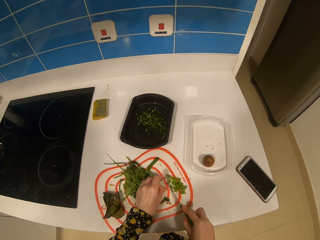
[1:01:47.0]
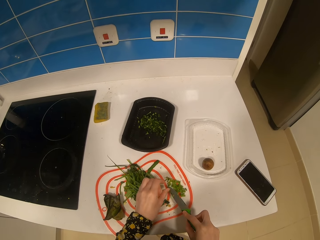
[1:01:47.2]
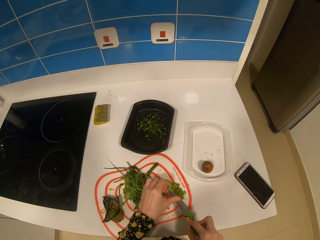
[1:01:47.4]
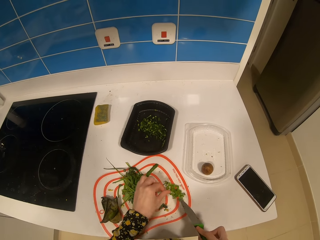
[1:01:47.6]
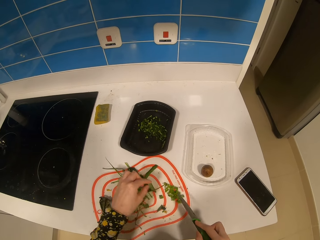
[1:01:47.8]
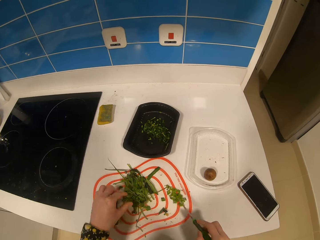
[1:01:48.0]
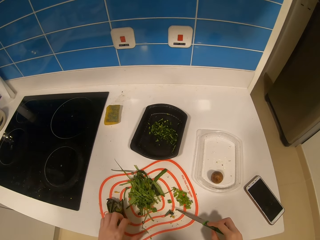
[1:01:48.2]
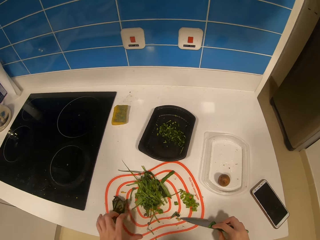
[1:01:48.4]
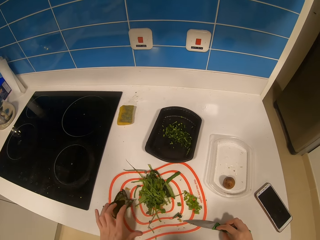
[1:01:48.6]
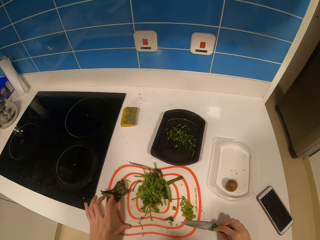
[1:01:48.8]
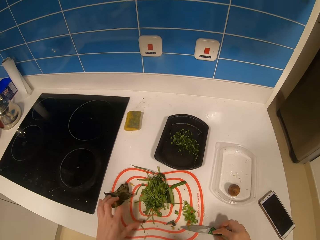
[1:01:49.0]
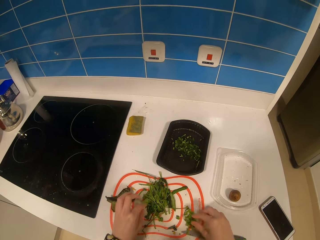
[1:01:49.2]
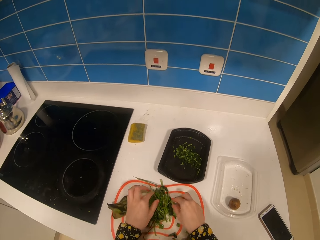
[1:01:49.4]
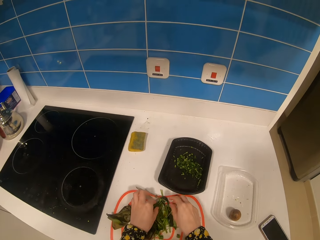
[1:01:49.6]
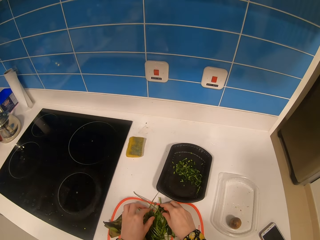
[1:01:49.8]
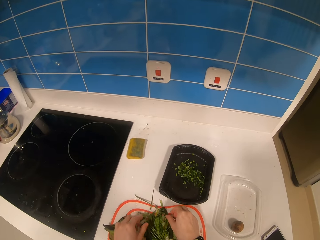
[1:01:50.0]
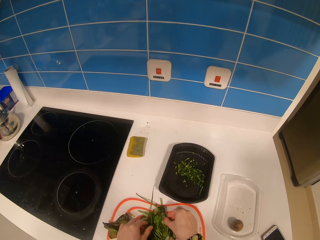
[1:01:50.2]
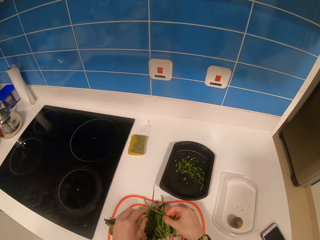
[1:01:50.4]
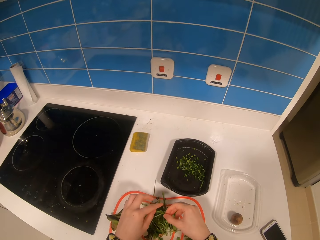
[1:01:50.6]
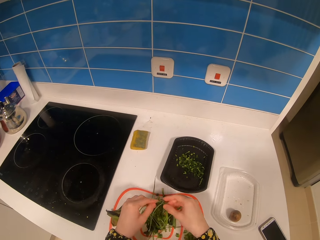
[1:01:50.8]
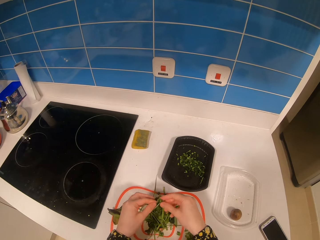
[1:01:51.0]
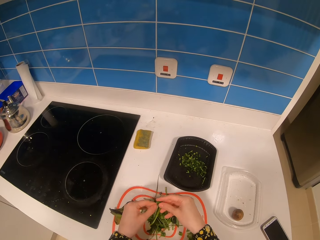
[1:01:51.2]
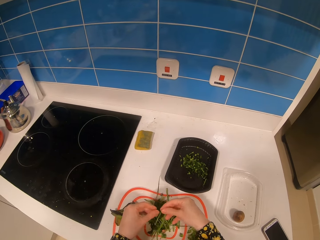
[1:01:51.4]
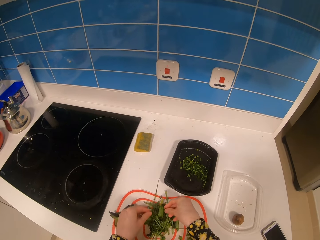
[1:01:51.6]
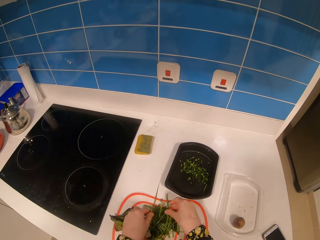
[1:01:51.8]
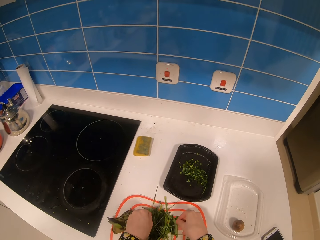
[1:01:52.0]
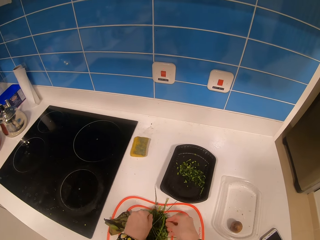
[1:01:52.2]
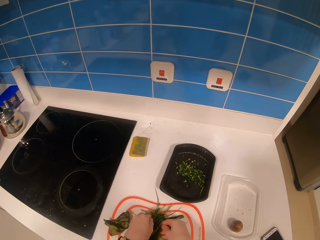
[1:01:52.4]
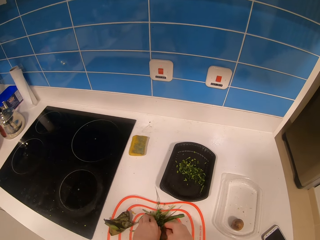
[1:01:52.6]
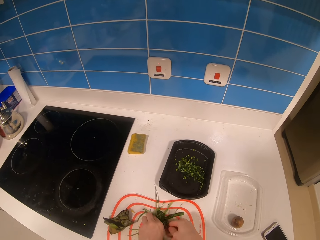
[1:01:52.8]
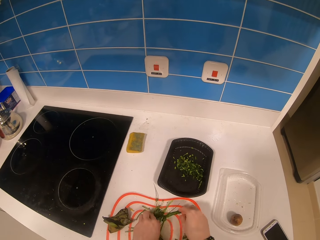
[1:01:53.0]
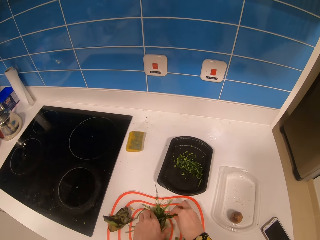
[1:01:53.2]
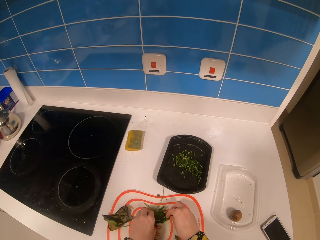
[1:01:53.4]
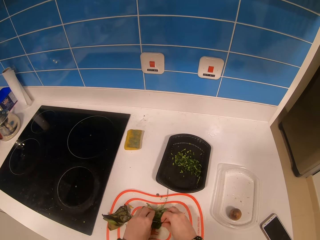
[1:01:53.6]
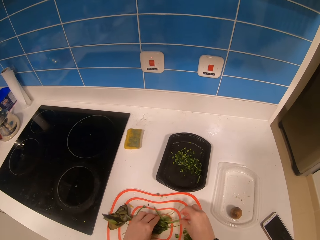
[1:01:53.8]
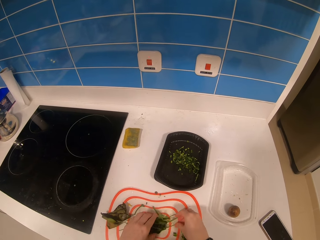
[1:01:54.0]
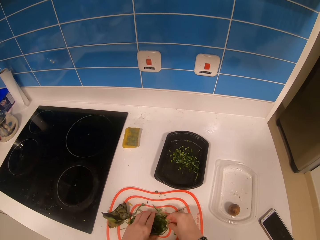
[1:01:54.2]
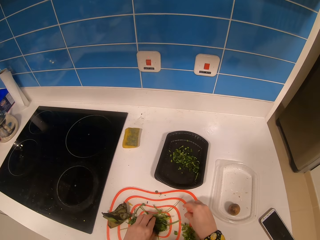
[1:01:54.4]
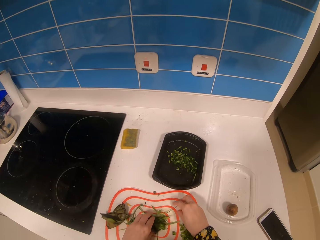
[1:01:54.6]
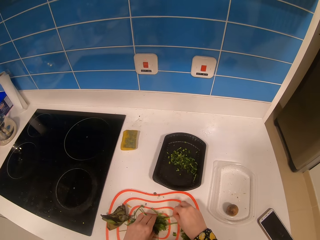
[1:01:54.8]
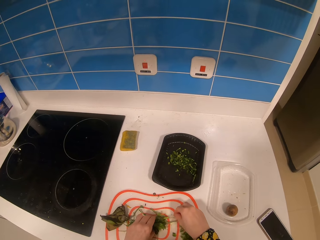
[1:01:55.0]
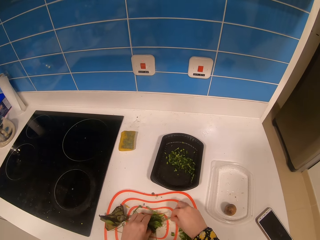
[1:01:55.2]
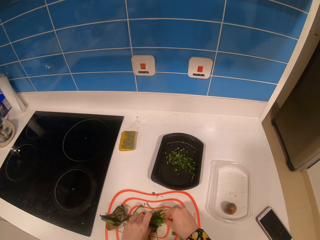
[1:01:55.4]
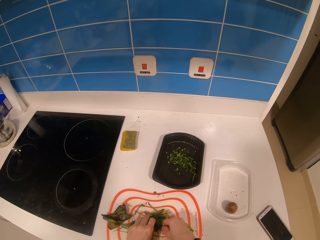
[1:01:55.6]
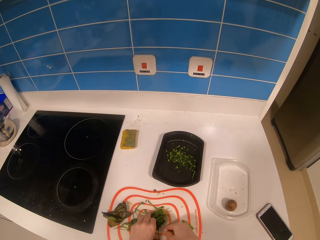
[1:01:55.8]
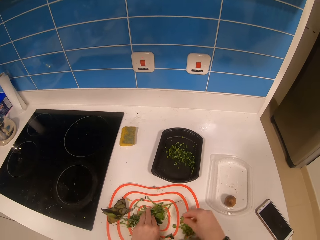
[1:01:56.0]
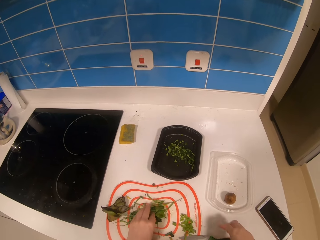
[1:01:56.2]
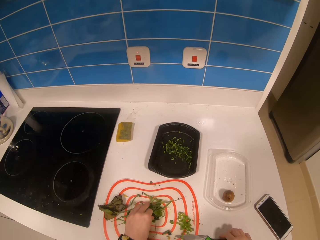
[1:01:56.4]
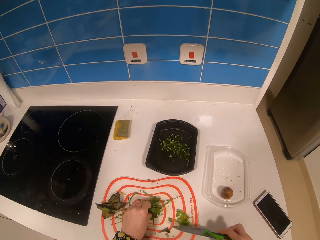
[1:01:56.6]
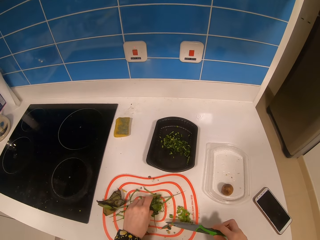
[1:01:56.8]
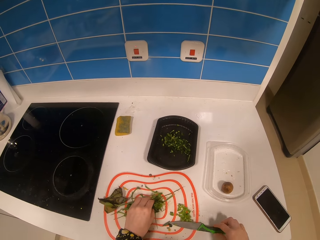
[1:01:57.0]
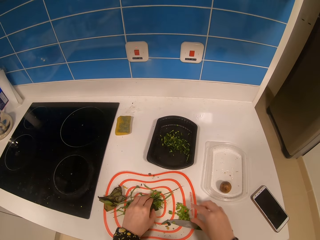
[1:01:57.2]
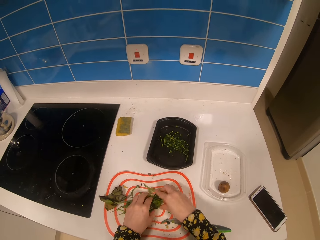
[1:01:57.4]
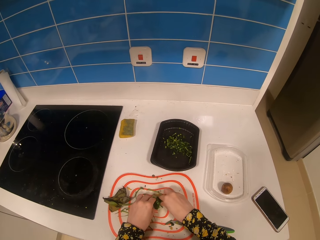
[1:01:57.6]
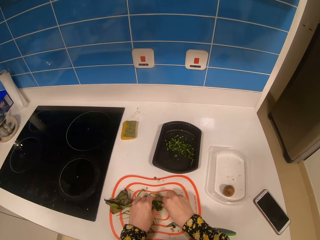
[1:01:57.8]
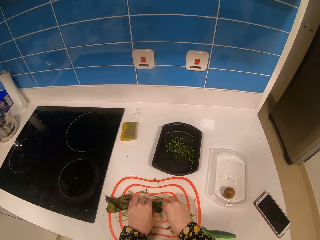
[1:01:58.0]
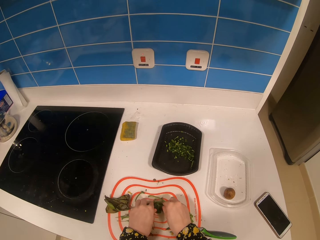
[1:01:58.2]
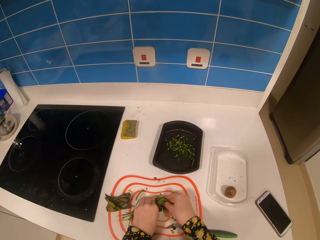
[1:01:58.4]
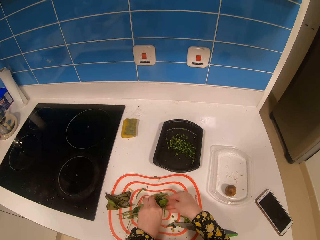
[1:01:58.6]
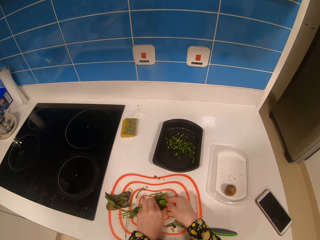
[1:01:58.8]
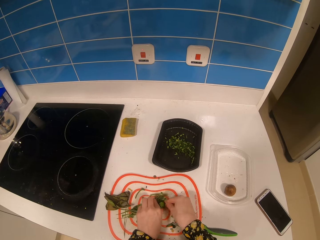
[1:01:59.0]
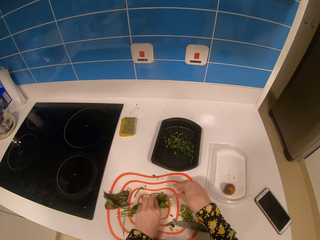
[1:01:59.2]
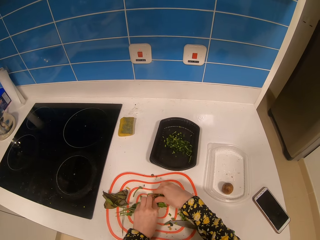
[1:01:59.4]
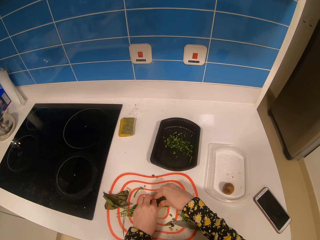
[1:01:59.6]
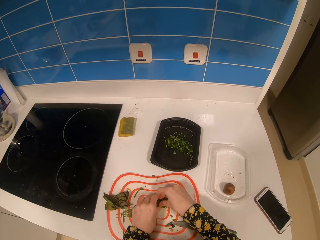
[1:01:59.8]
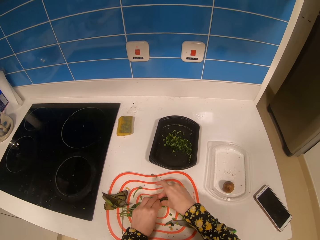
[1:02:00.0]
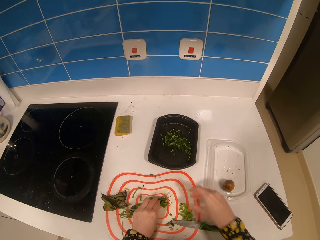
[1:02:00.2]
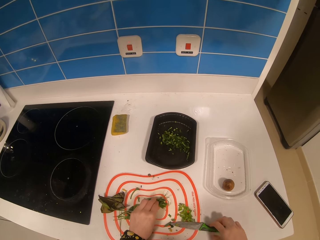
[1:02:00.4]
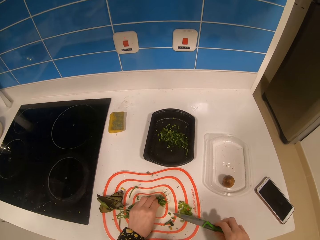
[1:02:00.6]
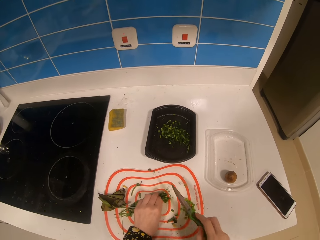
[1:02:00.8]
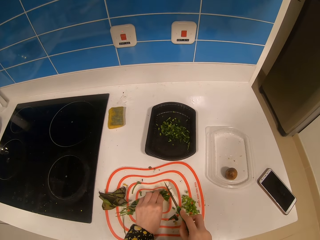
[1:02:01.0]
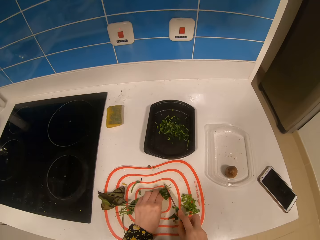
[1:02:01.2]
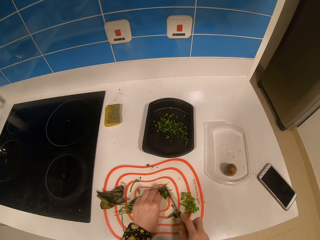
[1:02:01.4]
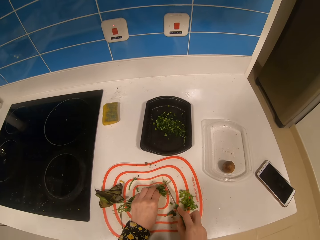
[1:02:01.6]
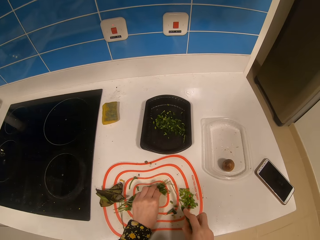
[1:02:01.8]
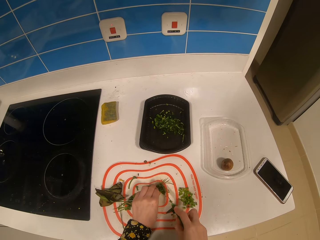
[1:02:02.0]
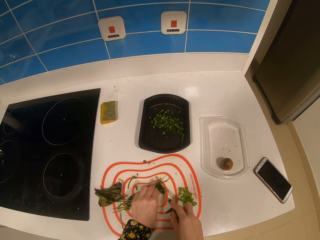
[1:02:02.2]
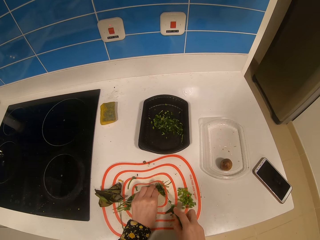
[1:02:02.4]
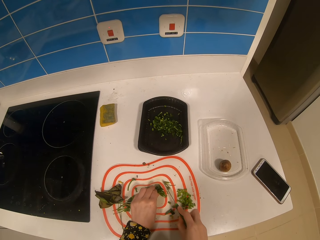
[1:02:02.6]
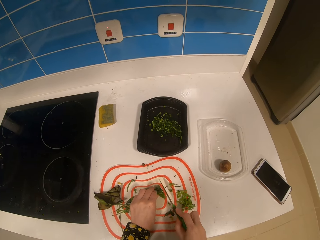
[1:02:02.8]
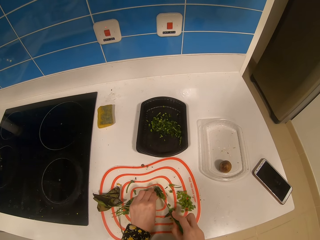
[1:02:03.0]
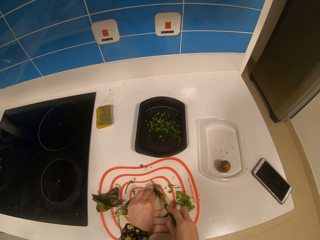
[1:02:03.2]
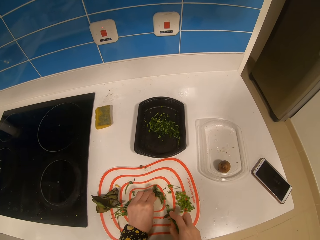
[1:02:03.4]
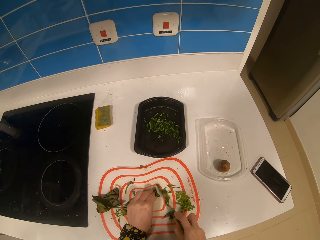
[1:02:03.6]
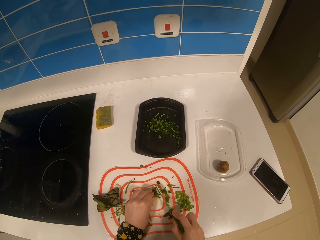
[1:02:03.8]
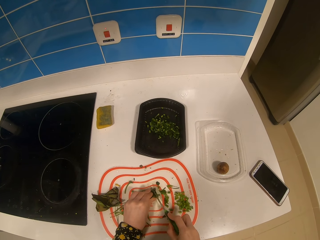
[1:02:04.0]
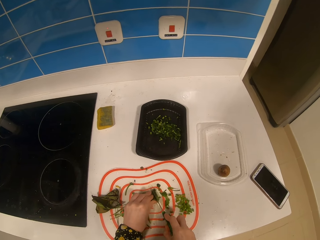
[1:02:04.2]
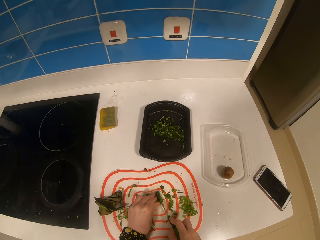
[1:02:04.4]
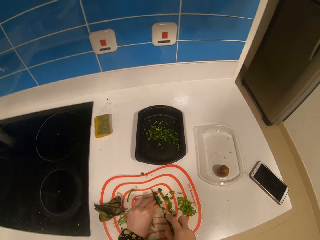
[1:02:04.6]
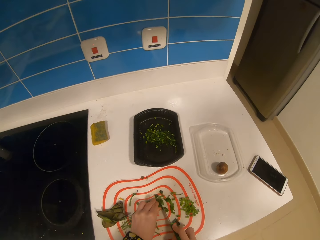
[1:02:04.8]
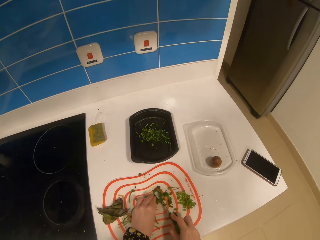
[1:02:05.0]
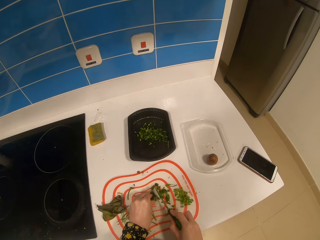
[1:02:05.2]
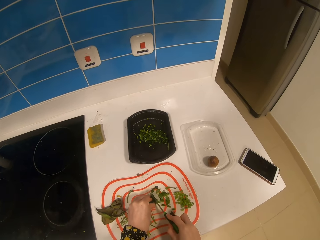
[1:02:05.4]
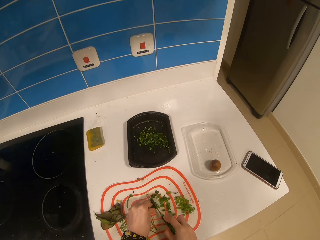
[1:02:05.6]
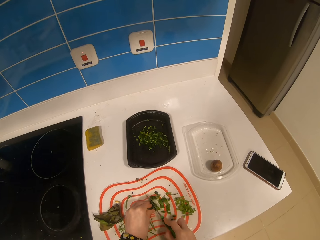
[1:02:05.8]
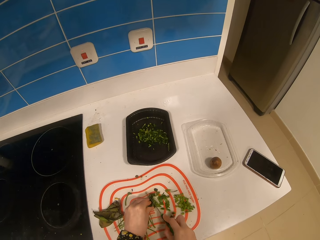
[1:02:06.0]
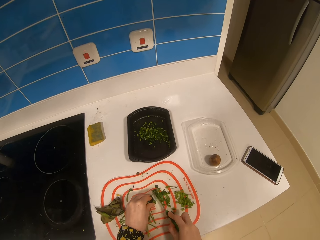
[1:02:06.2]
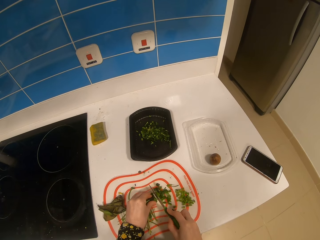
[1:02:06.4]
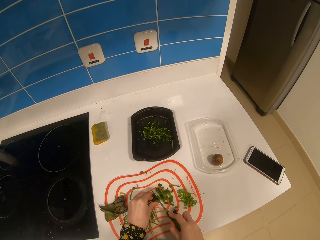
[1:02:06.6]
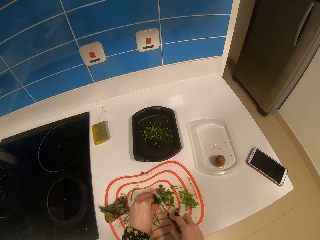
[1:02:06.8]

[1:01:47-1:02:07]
The camera wearer wipes the knife with the finger. They move the platter on the table. They put the knife on the table. They pick up vegetables. They move the vegetables in the platter. They move the knife on the table. They pick up the knife. They squeeze the vegetables with the hands in the platter. They hold the vegetables. They pick up the knife from the table. They cut the vegetables with the knife.
